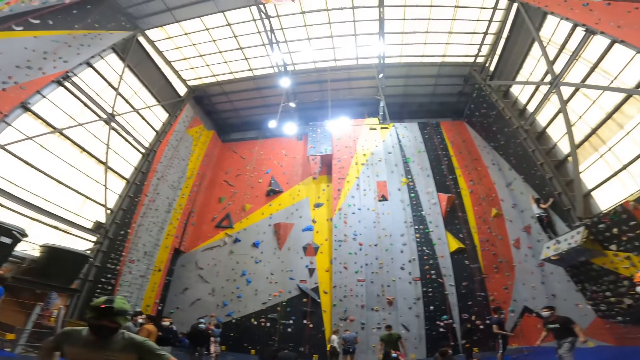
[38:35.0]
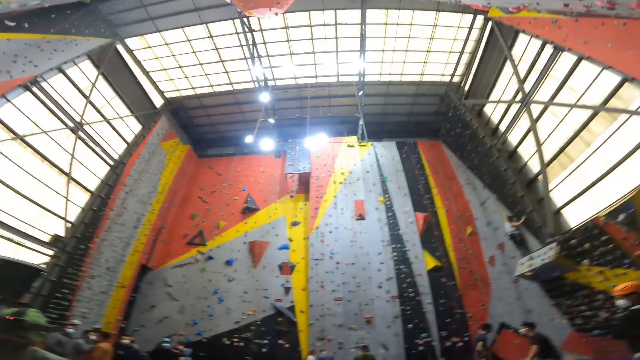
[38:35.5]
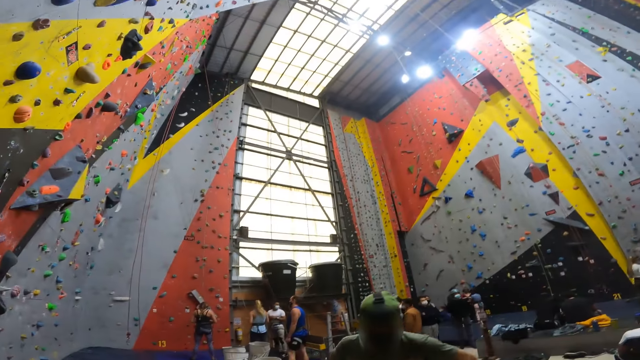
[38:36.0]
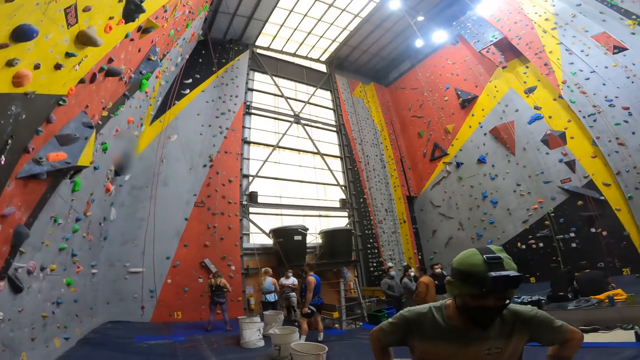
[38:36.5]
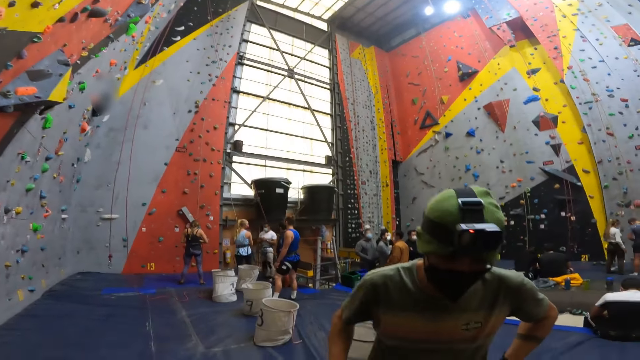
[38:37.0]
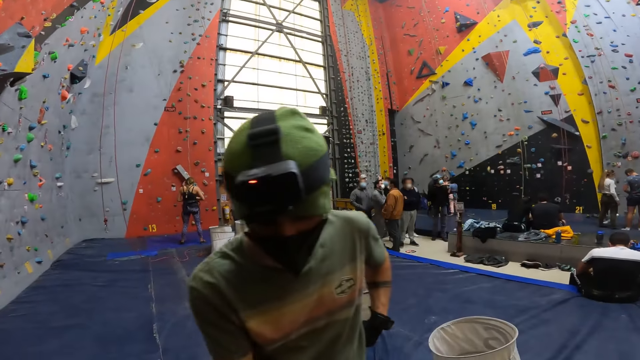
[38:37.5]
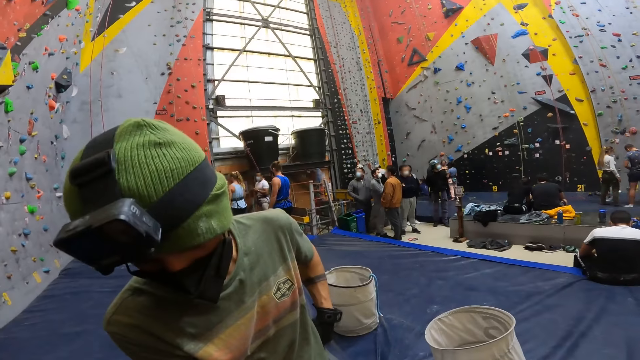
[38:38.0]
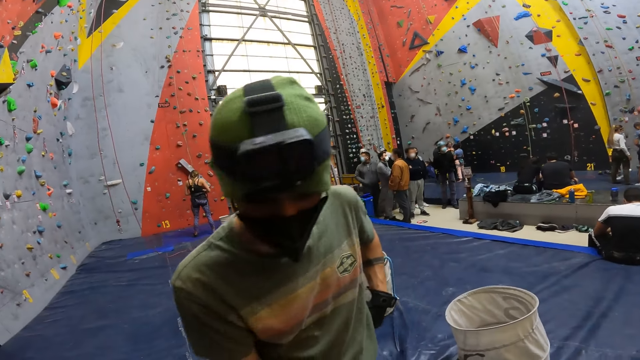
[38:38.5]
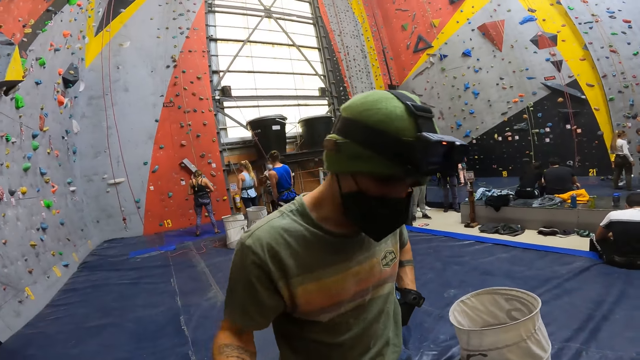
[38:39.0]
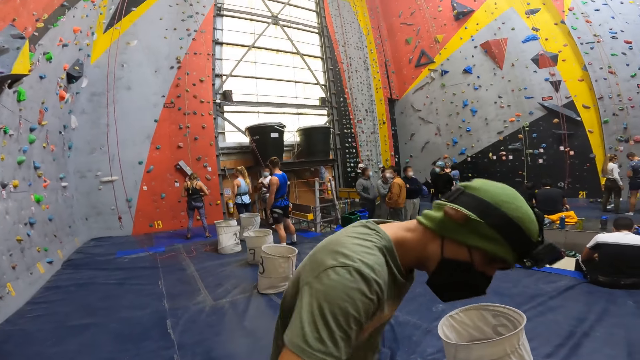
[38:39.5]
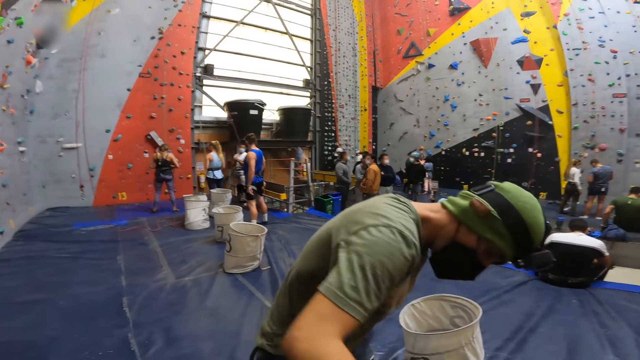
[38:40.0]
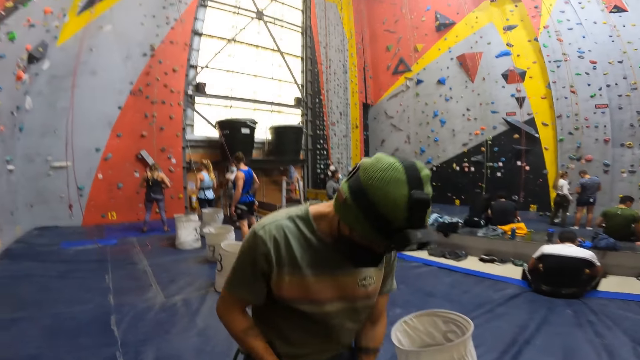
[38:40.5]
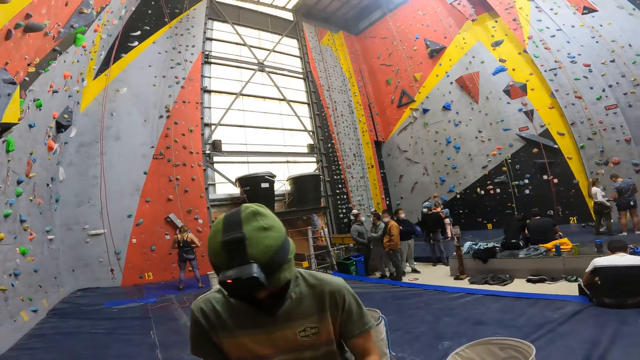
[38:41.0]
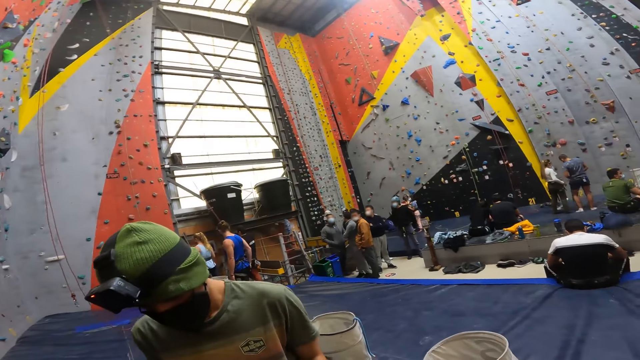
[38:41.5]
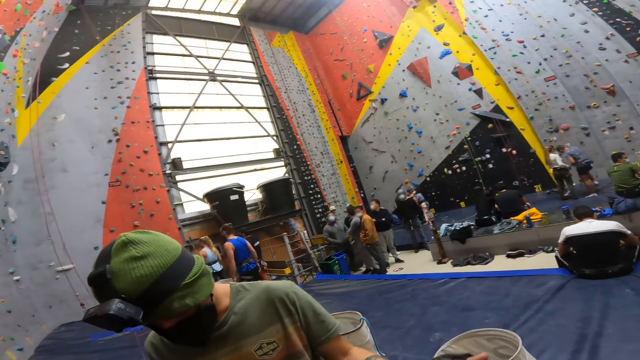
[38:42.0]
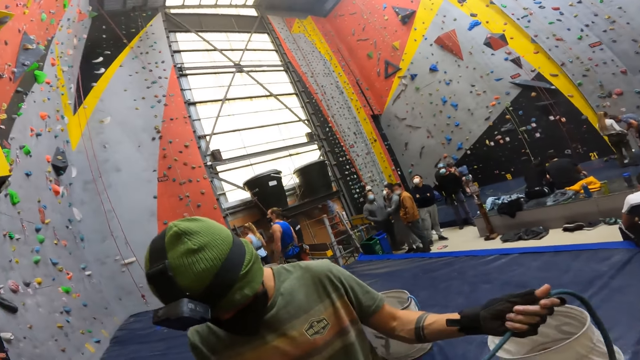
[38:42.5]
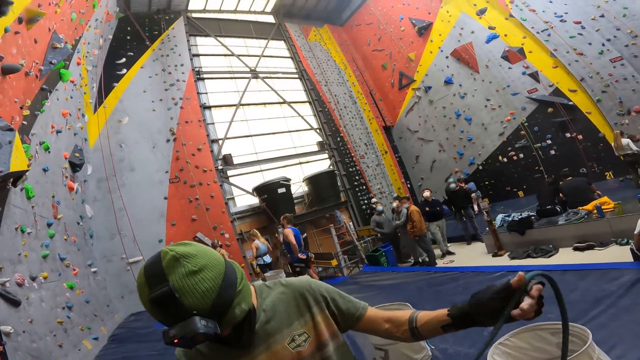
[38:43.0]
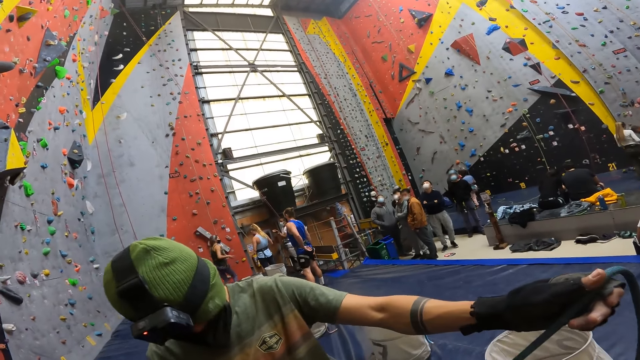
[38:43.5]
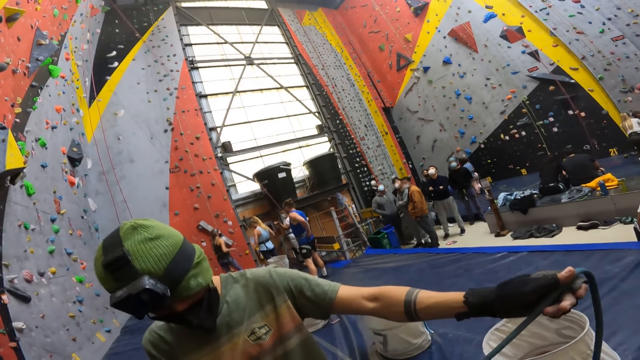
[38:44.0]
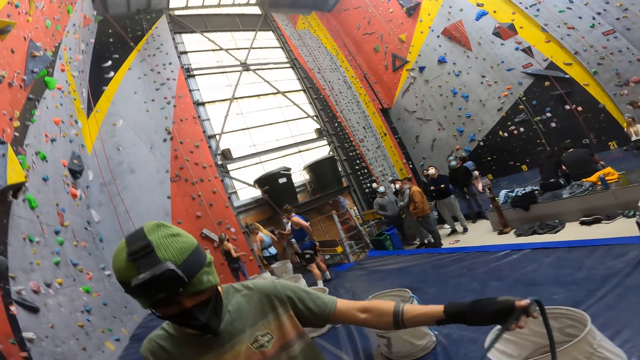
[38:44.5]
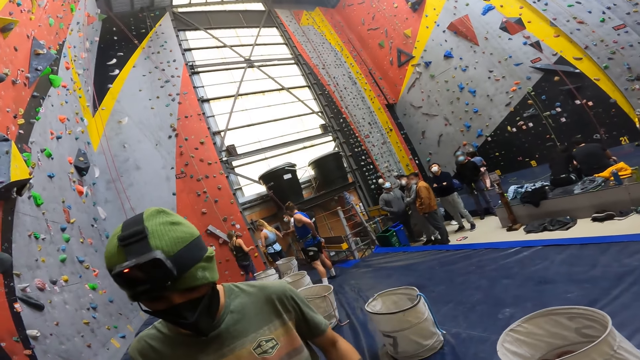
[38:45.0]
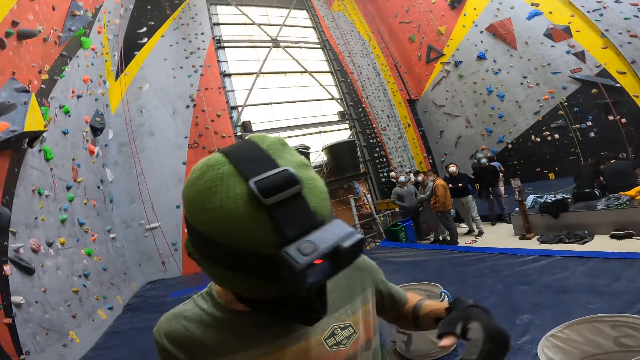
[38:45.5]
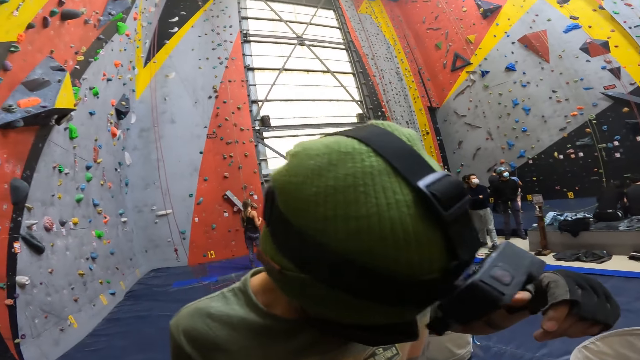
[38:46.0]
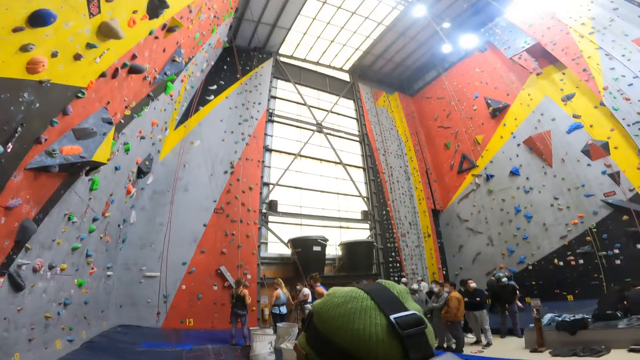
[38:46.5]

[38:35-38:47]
The camera wearer stands up. They look around the wall climbing site. They interact with a person. The person handles something. The person ties a rope on the camera wearer. The camera wearer lifts the rope.

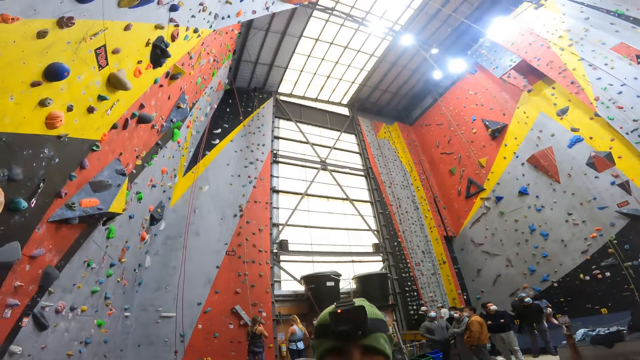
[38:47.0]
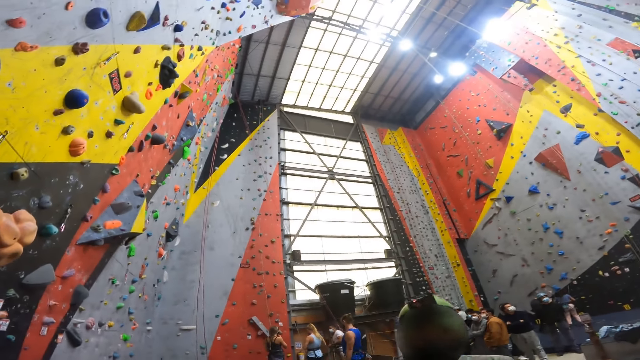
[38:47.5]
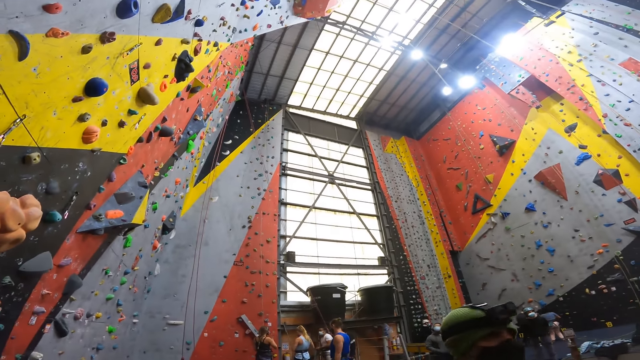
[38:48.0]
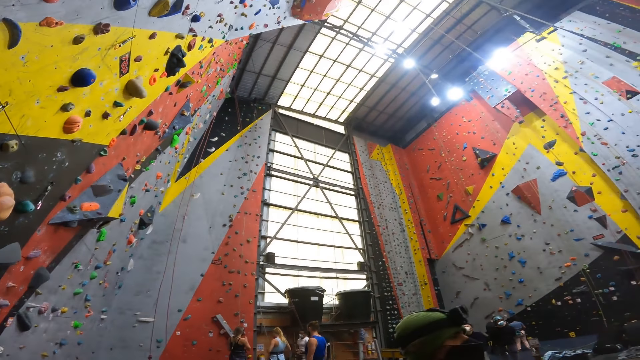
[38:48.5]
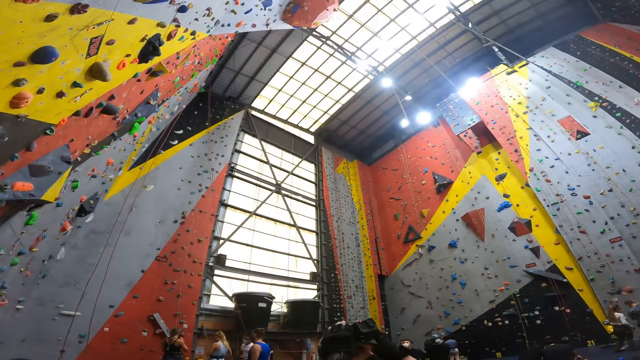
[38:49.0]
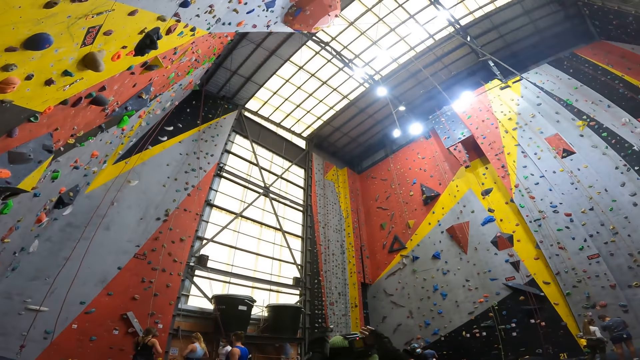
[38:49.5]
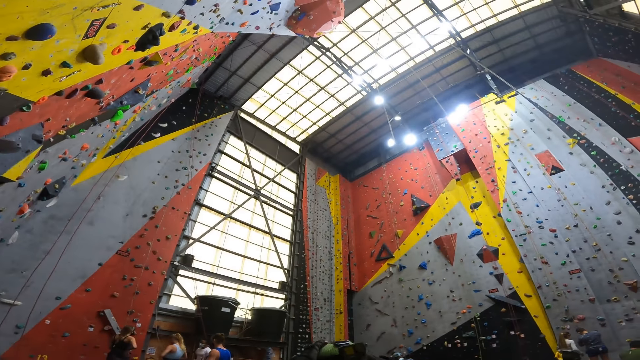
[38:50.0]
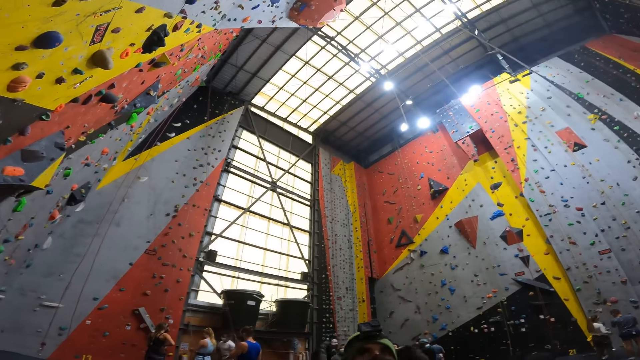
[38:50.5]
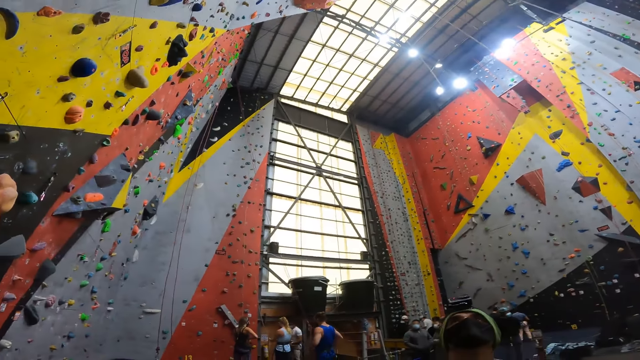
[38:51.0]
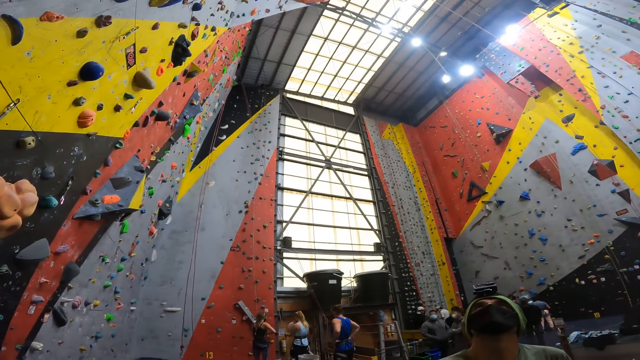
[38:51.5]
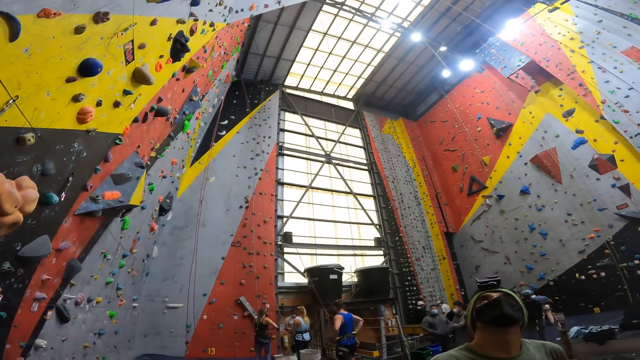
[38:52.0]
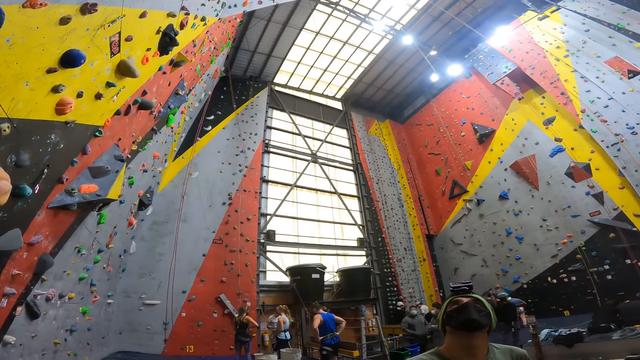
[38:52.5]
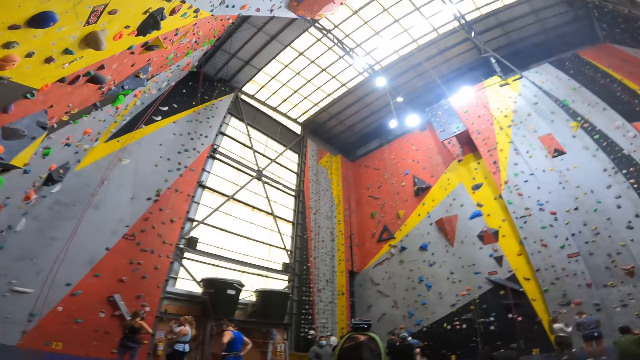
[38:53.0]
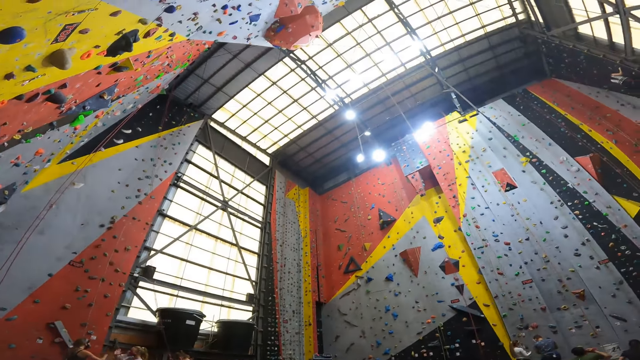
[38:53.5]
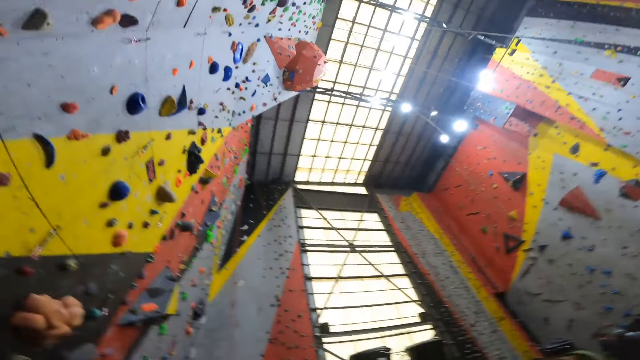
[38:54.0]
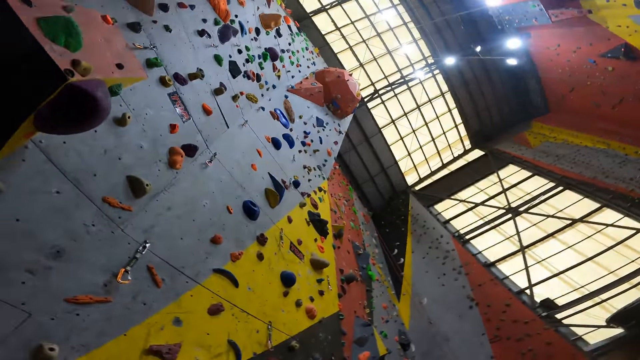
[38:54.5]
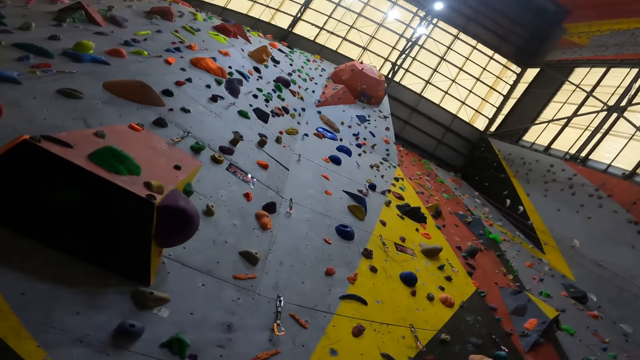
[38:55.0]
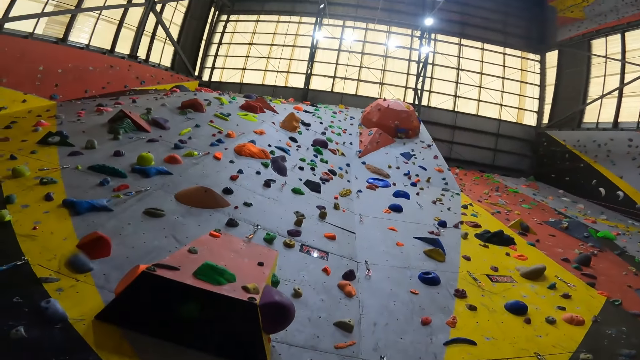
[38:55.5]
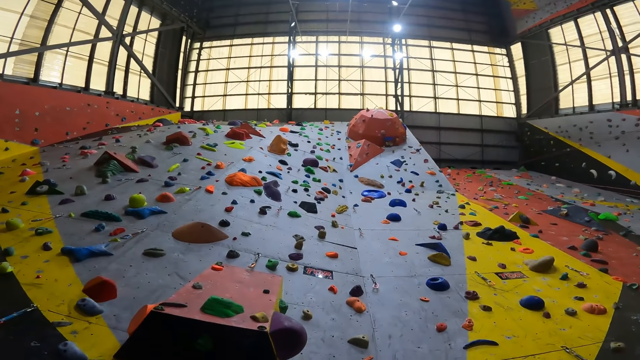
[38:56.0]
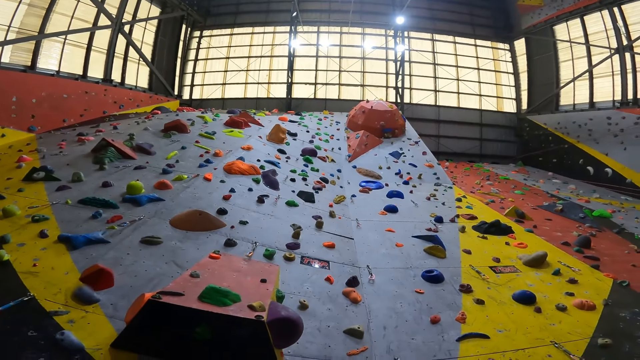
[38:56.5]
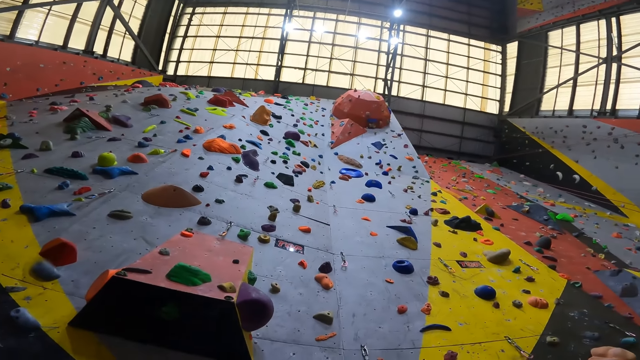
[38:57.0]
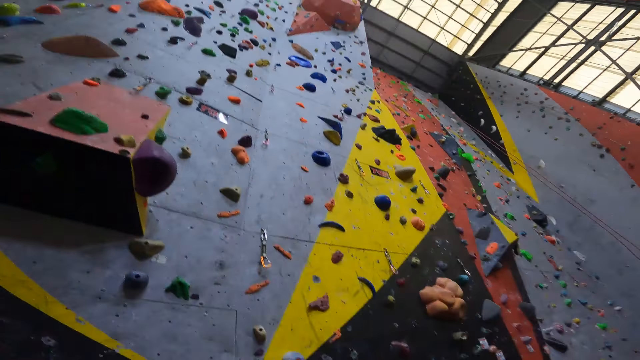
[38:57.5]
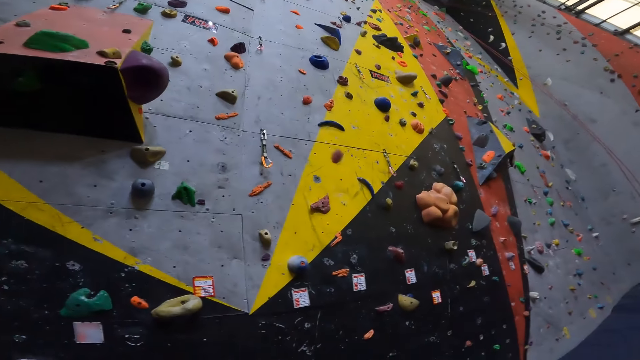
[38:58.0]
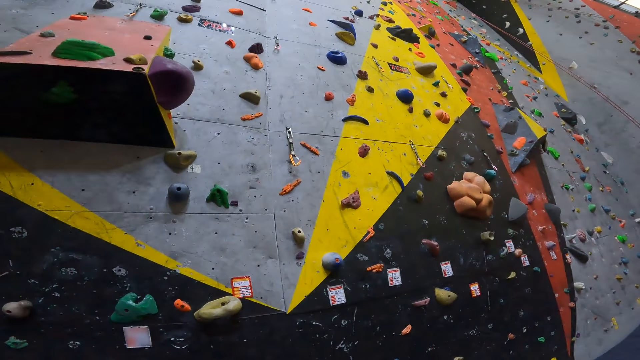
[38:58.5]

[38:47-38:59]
The camera wearer touches the camera. They look around the wall climbing site. They look at the climbing wall.
